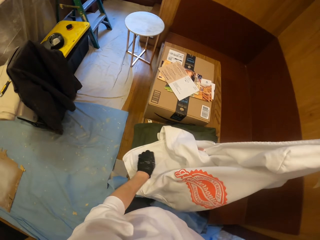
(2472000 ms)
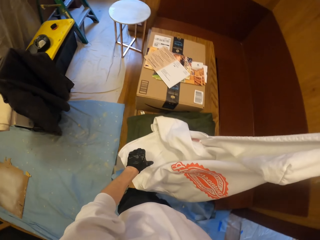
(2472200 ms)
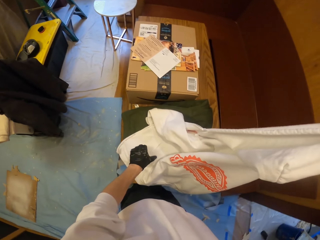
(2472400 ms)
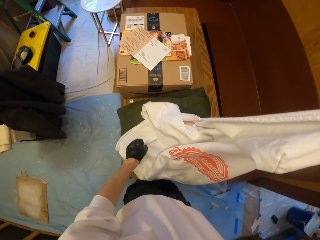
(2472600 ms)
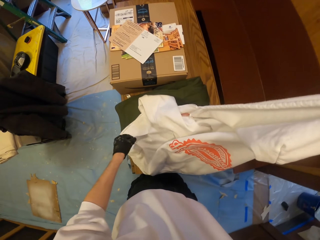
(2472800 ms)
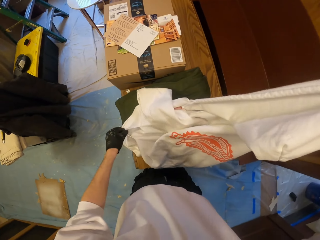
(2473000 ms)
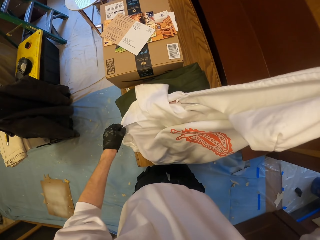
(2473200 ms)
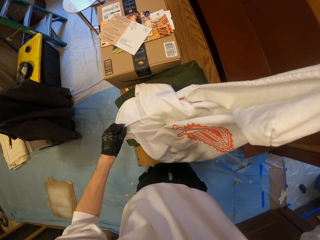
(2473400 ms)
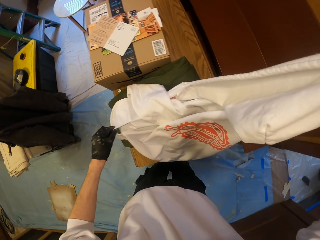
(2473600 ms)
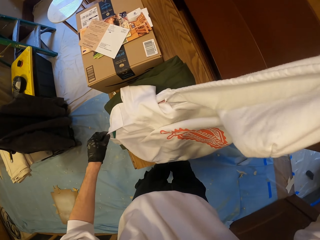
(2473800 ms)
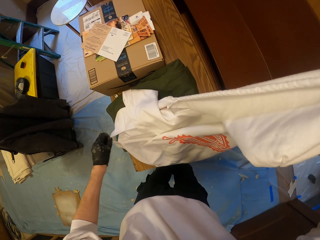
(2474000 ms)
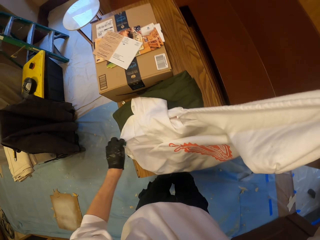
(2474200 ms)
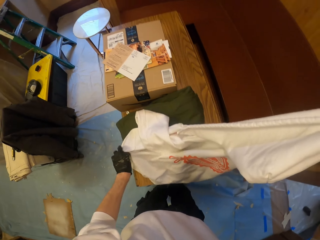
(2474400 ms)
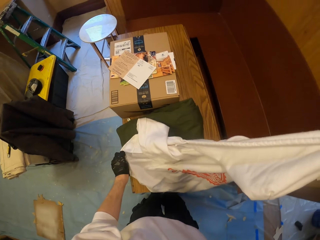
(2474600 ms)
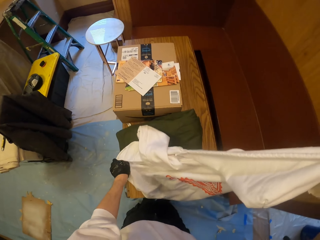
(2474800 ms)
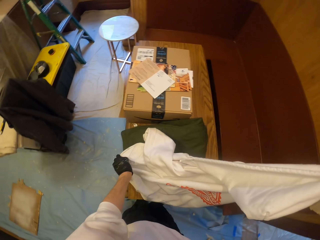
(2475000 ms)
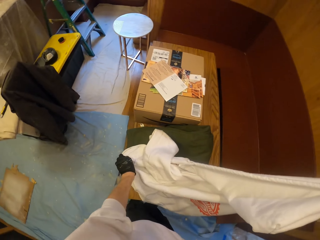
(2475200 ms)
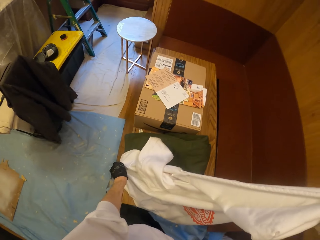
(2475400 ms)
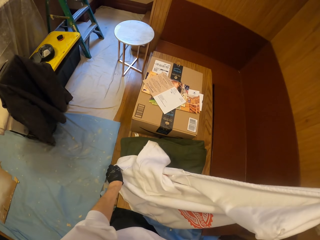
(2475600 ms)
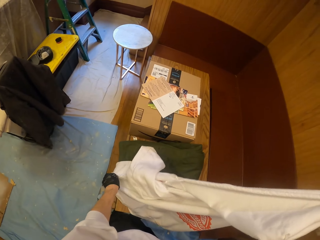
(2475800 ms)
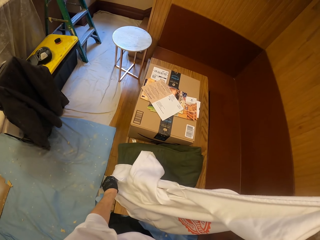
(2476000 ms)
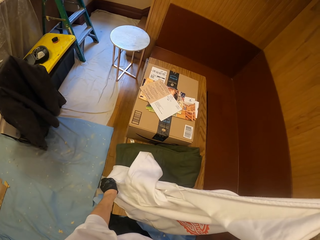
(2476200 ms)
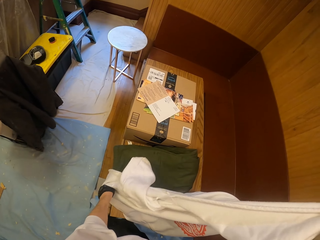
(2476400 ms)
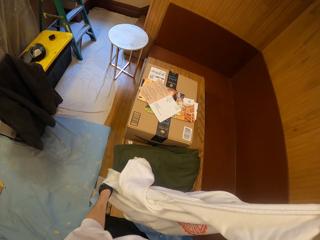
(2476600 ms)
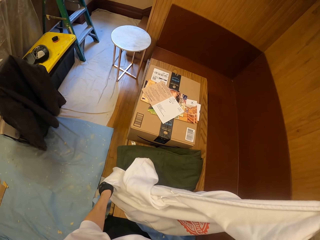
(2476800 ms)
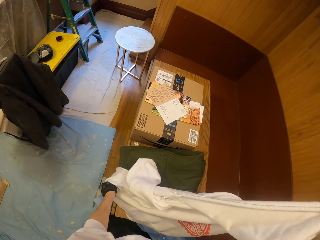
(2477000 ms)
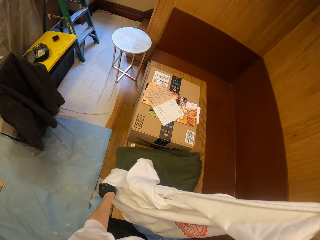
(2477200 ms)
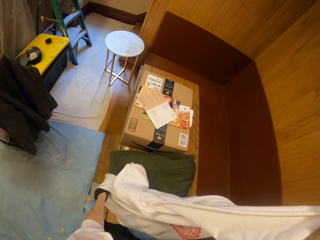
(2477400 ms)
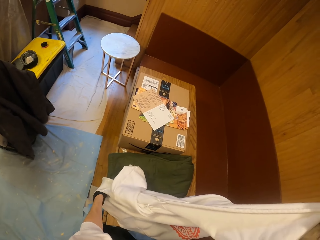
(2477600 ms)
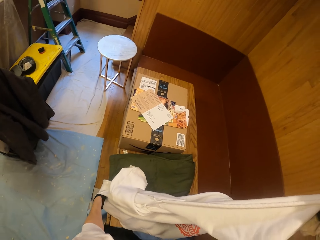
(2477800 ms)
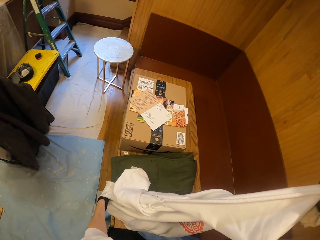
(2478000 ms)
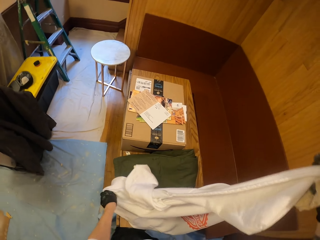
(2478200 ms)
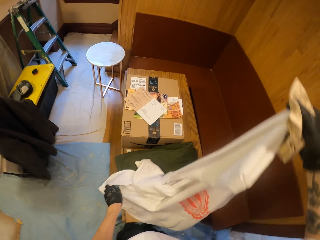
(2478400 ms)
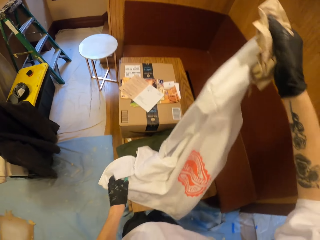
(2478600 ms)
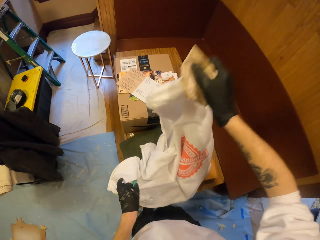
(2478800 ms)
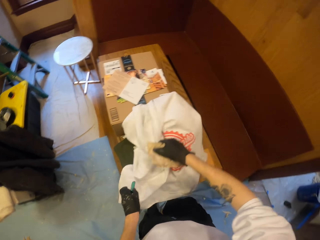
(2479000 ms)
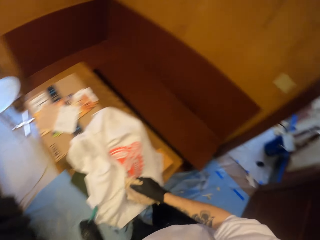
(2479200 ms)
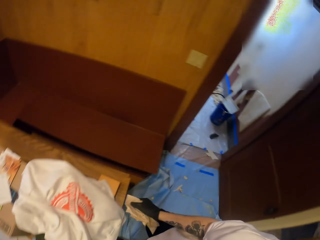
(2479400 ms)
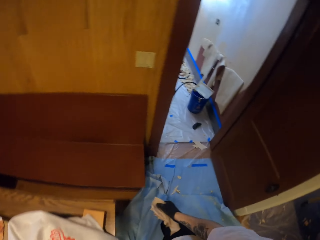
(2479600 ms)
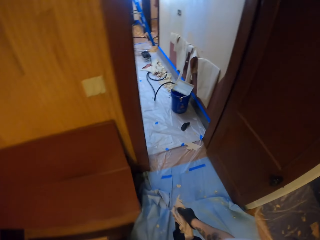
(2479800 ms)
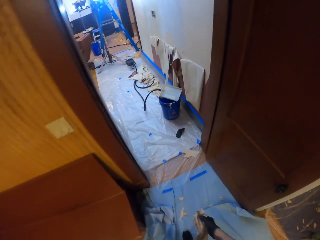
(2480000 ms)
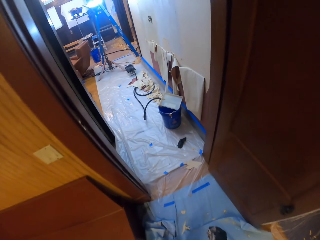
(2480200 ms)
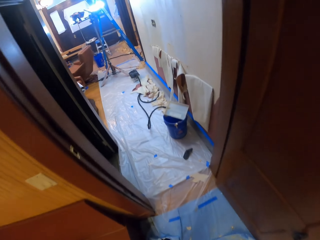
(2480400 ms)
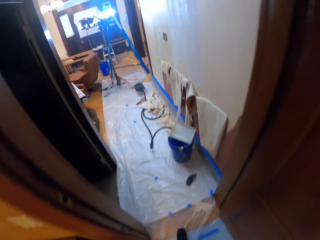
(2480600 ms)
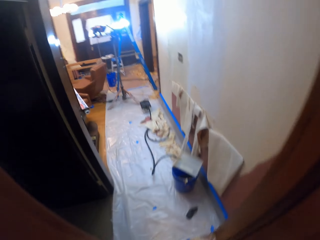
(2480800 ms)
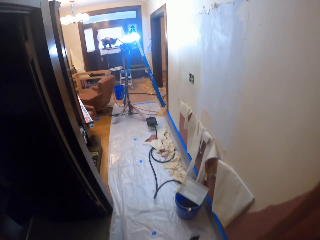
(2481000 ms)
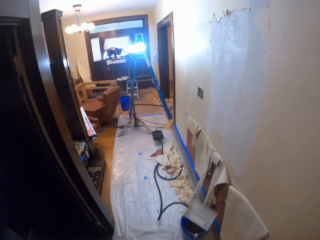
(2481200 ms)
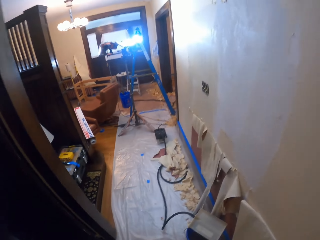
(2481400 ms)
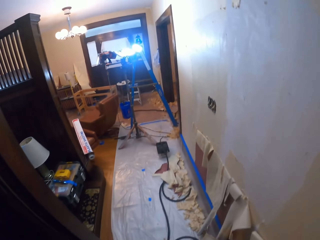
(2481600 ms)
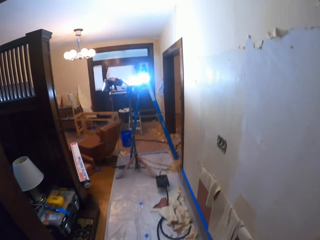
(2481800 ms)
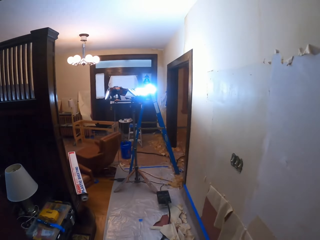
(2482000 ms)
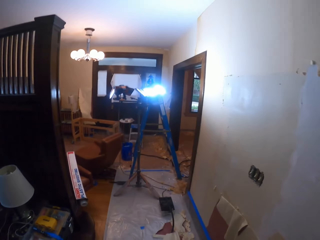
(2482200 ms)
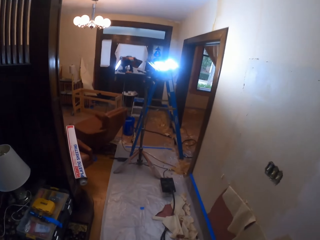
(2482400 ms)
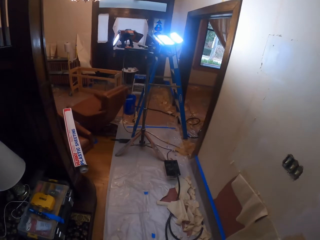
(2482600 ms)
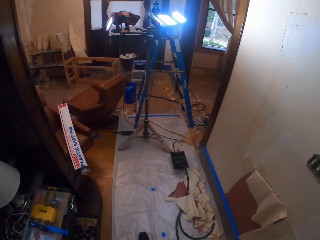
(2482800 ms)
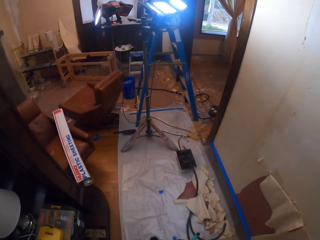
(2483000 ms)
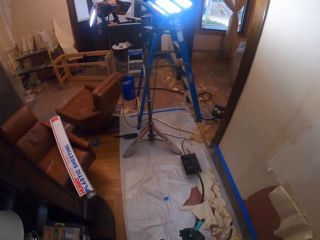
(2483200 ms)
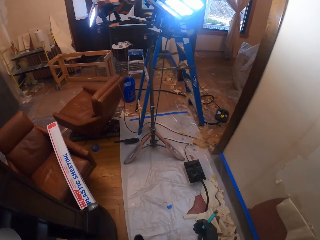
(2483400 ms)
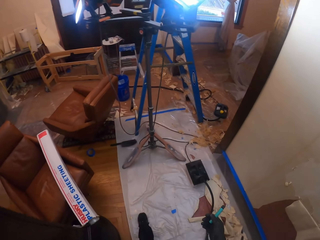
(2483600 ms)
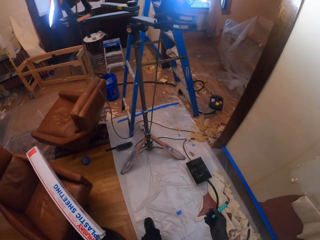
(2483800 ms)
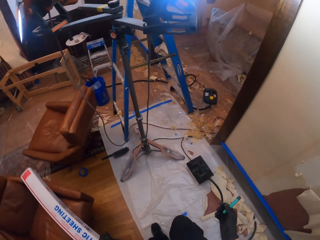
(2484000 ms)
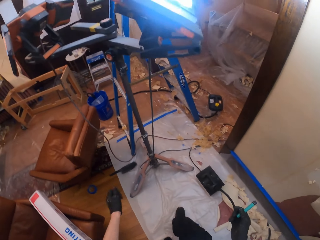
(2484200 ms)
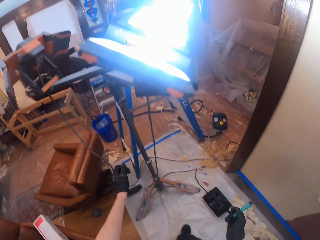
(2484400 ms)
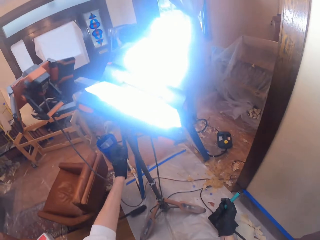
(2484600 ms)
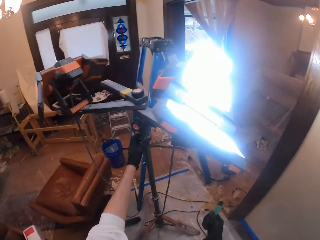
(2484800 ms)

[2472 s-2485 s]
The camera wearer moves a pocket of a hoodie. They put a hand in a pocket. They stare at the cloth. They put down the hoodie. They pick up a vape pen. They walk towards a ladder.

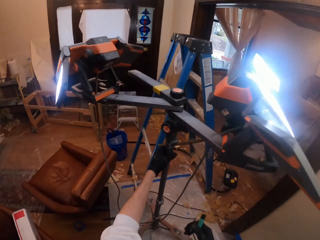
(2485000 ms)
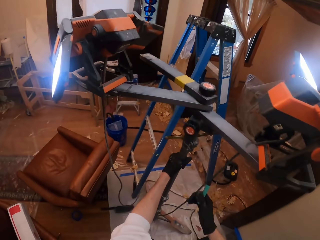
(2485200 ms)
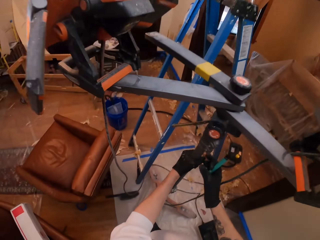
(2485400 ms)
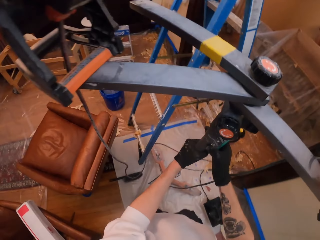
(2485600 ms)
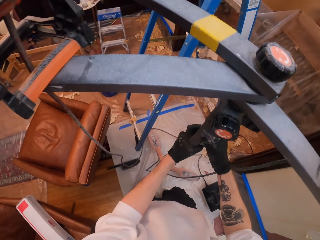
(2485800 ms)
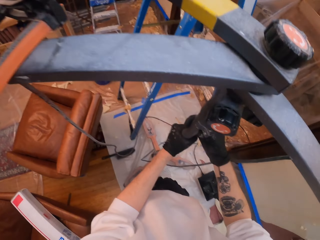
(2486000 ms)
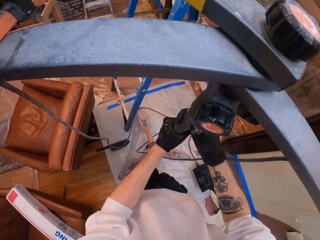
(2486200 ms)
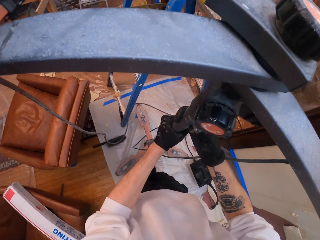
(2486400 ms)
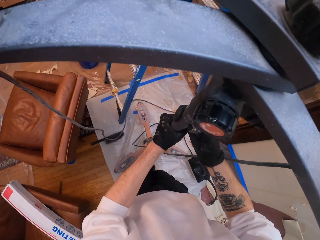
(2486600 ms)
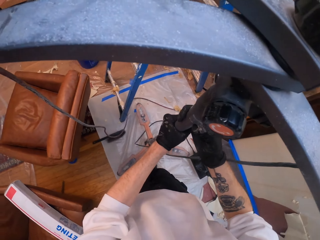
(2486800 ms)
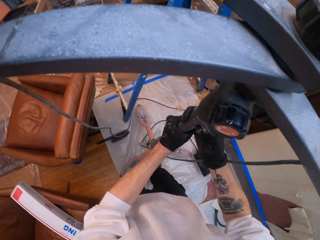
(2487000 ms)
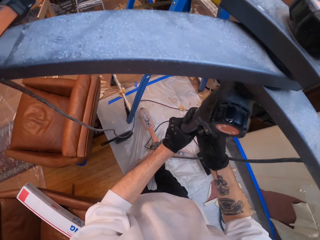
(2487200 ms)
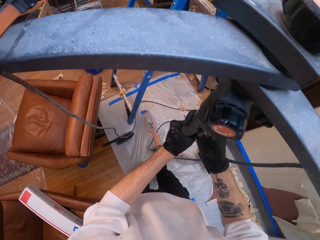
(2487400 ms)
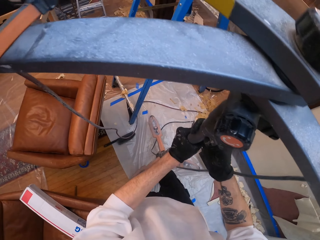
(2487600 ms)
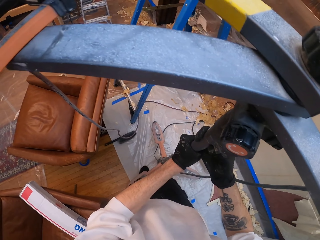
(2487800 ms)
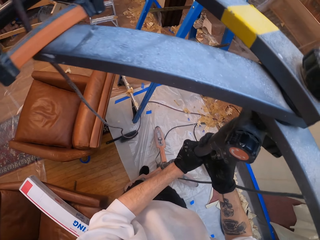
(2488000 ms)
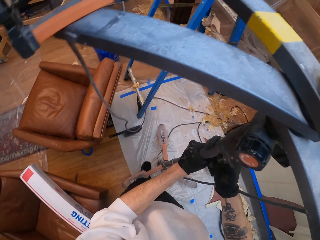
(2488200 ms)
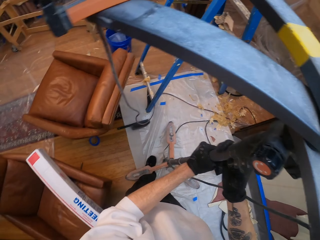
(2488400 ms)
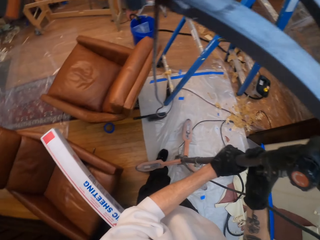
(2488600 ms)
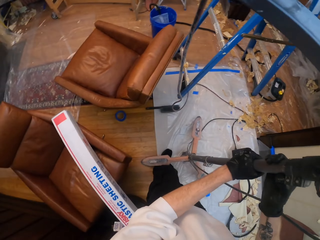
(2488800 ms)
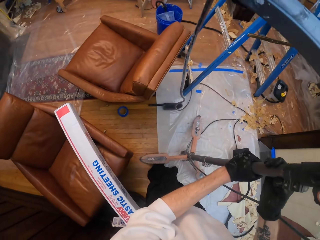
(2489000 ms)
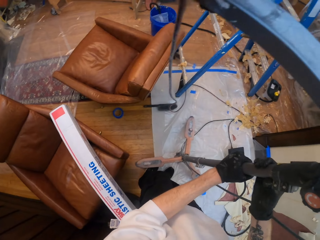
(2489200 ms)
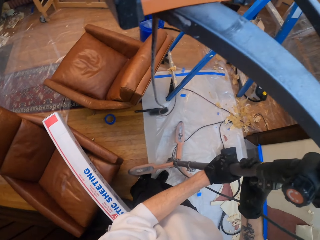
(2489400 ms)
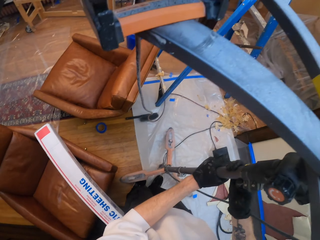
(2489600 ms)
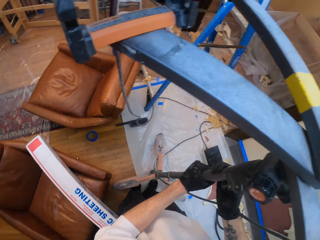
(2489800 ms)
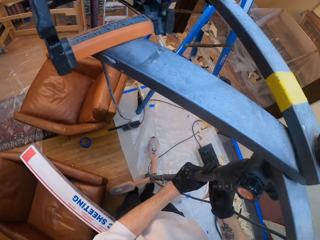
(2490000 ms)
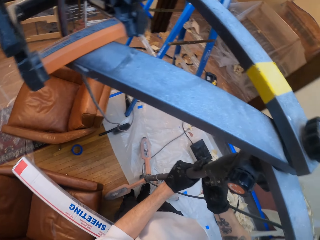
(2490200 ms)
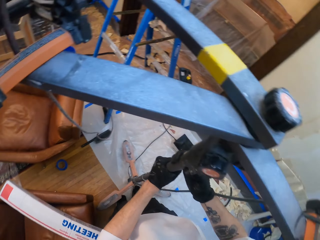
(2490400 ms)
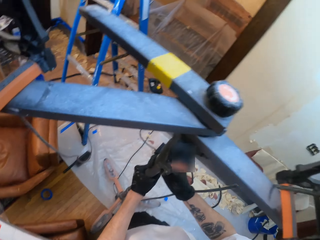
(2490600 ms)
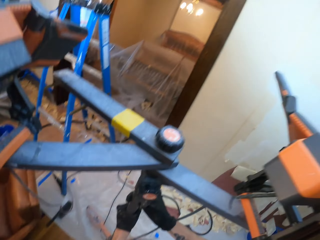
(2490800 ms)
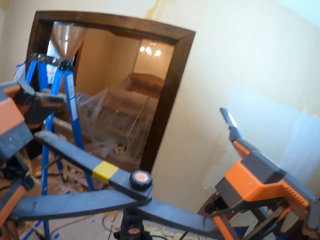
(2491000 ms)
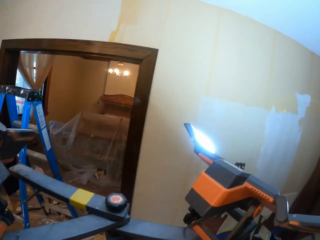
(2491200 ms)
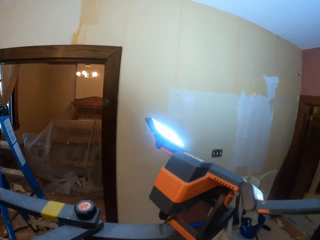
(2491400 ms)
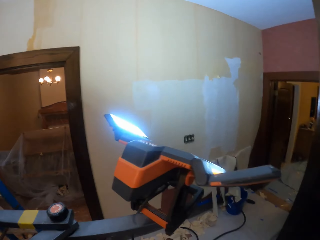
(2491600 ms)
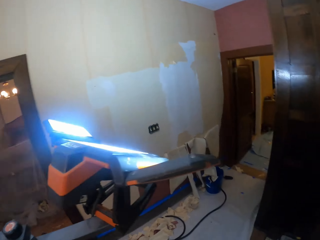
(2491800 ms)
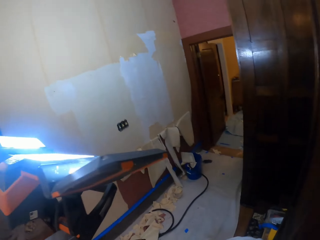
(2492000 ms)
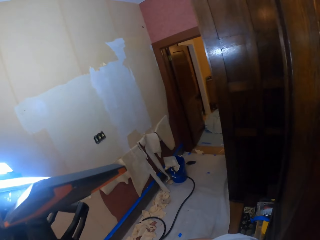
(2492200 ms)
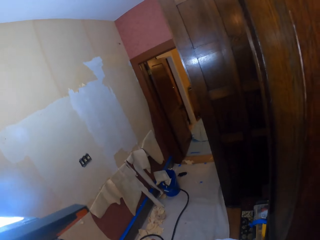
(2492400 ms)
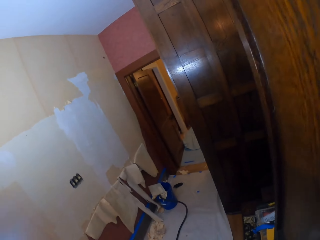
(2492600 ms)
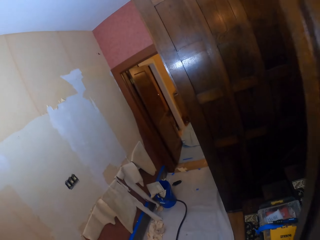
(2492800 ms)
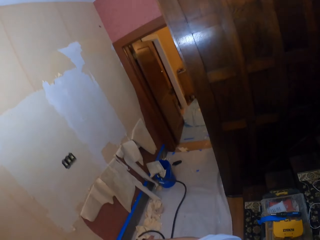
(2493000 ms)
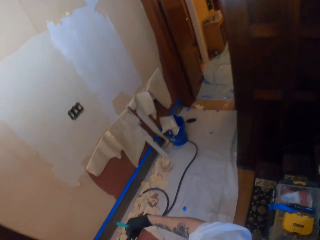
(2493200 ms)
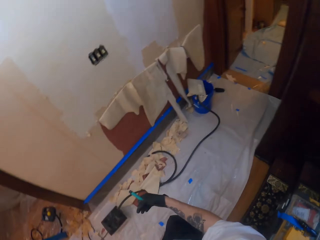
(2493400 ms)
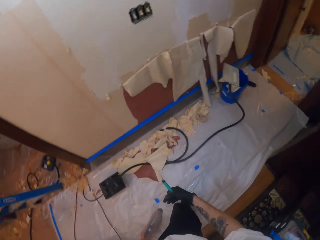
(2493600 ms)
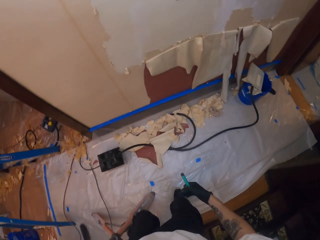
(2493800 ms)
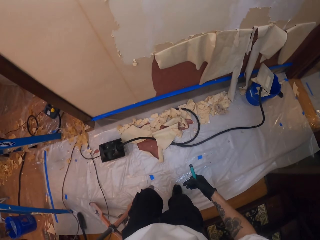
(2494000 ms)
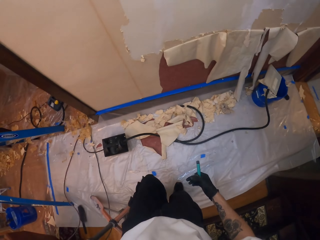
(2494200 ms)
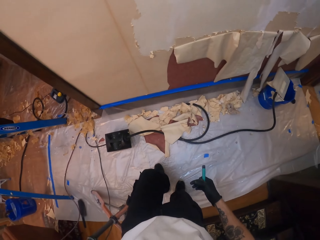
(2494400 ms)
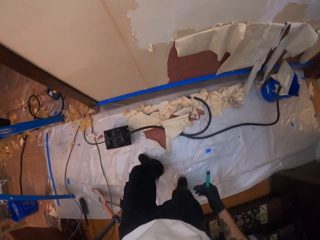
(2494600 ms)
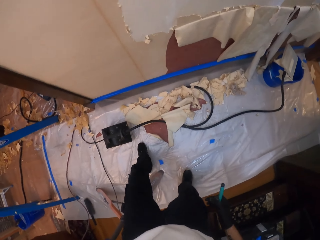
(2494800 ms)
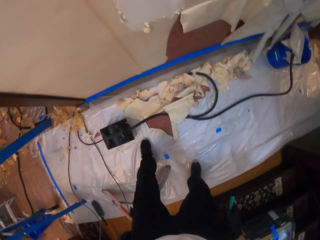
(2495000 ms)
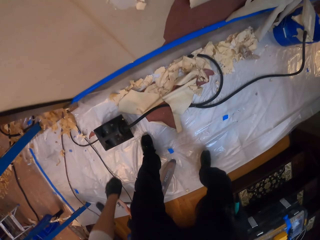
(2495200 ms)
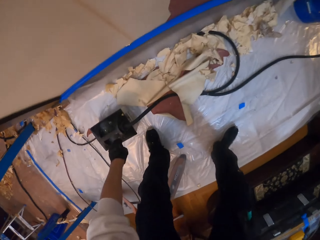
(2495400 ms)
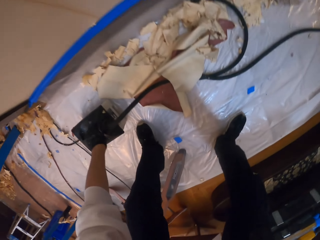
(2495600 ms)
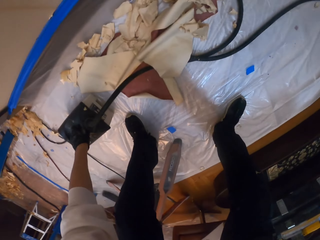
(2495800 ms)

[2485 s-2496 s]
The camera wearer moves a work light holder with hands. They look at the door and walk around.
